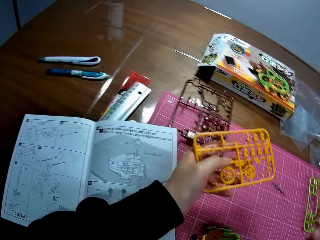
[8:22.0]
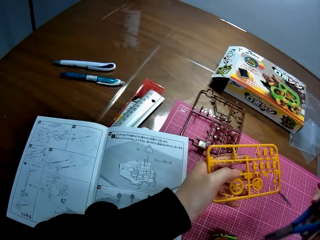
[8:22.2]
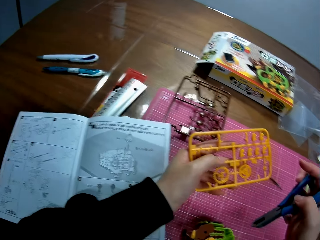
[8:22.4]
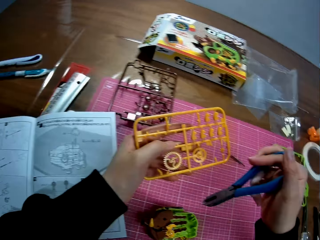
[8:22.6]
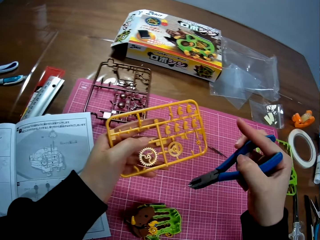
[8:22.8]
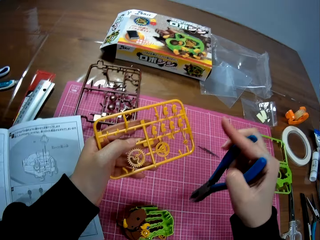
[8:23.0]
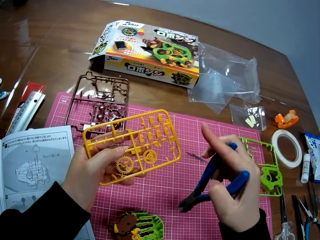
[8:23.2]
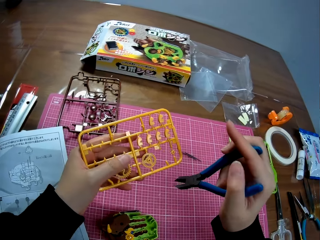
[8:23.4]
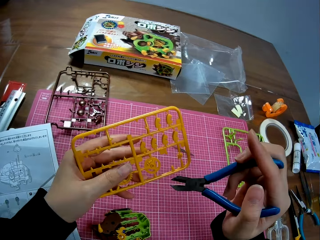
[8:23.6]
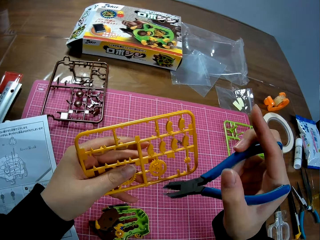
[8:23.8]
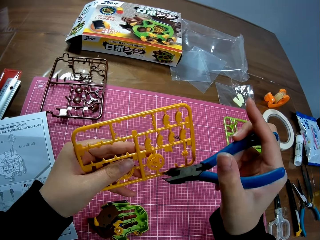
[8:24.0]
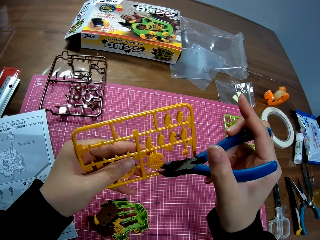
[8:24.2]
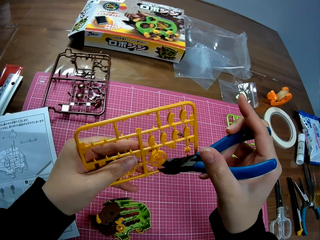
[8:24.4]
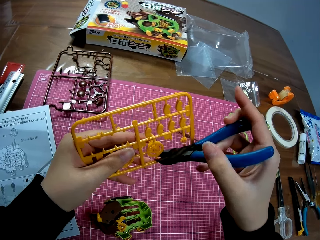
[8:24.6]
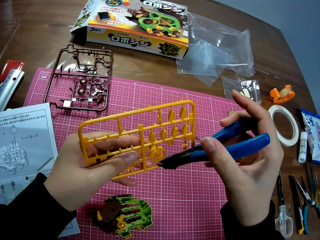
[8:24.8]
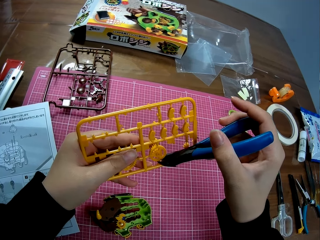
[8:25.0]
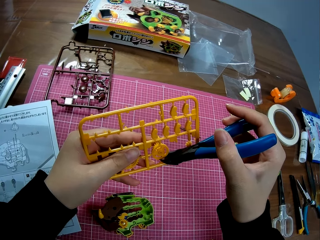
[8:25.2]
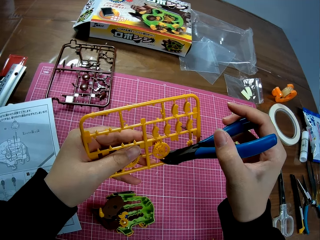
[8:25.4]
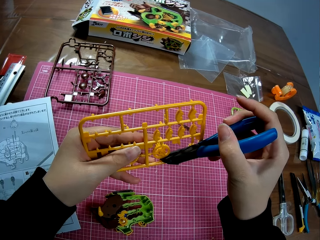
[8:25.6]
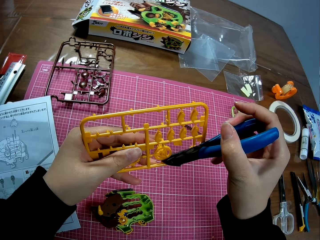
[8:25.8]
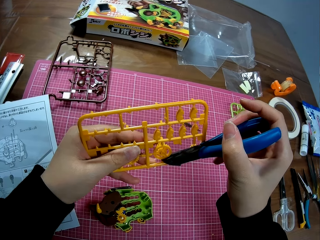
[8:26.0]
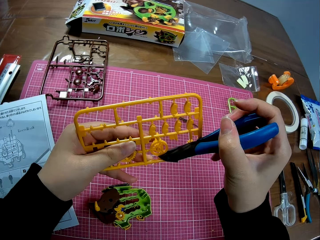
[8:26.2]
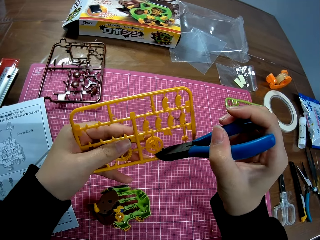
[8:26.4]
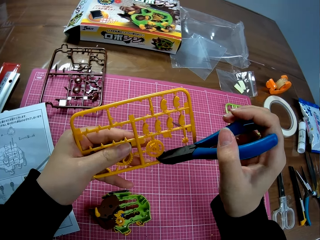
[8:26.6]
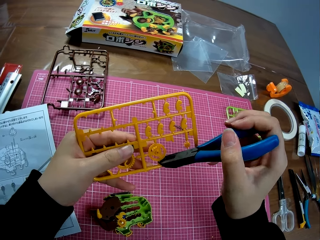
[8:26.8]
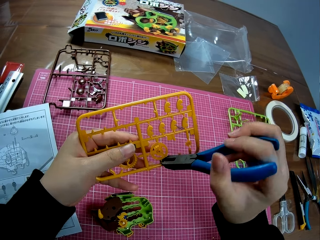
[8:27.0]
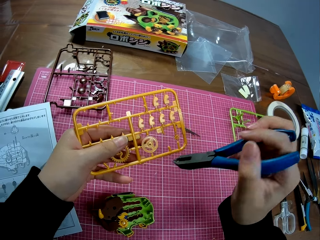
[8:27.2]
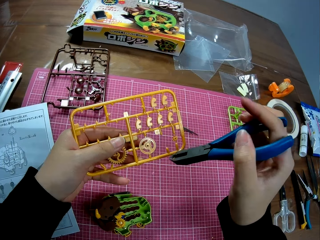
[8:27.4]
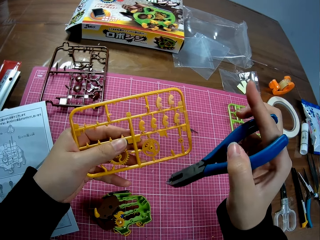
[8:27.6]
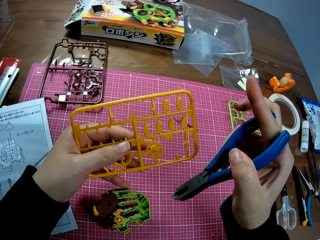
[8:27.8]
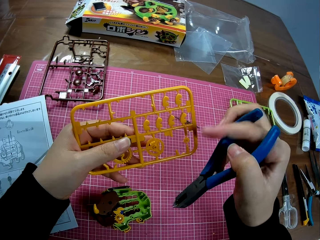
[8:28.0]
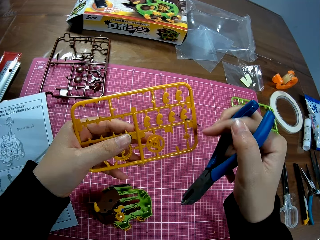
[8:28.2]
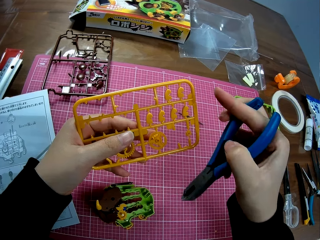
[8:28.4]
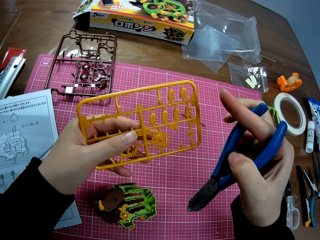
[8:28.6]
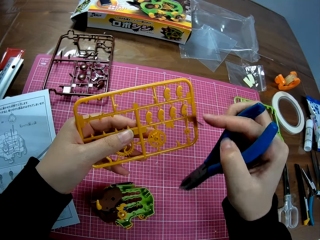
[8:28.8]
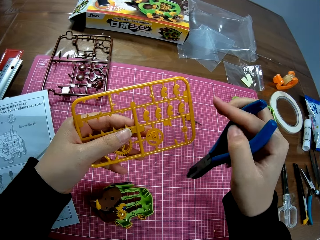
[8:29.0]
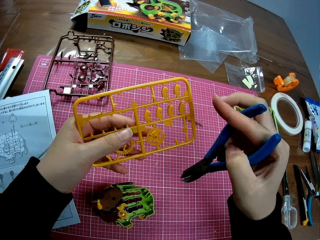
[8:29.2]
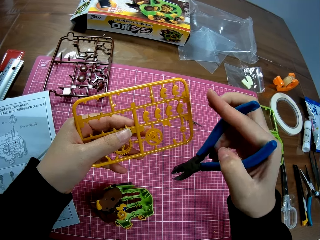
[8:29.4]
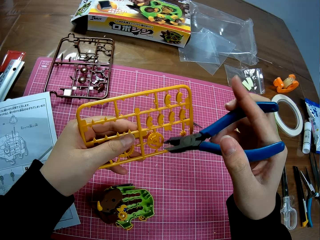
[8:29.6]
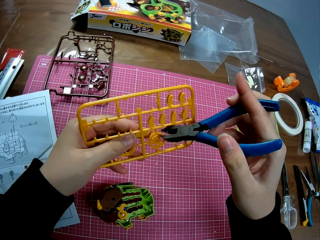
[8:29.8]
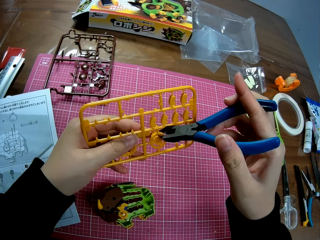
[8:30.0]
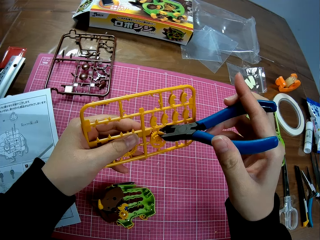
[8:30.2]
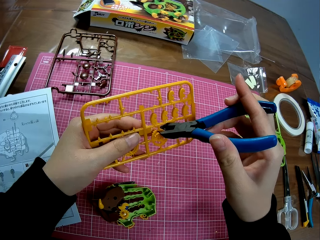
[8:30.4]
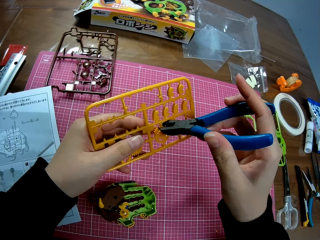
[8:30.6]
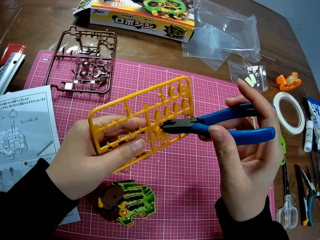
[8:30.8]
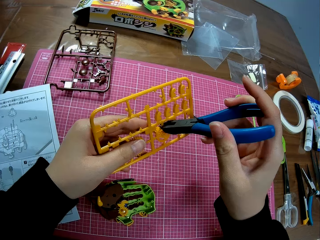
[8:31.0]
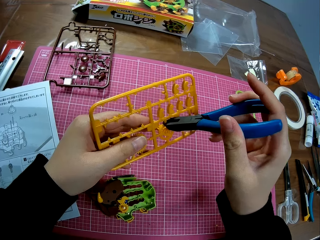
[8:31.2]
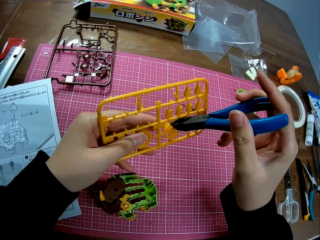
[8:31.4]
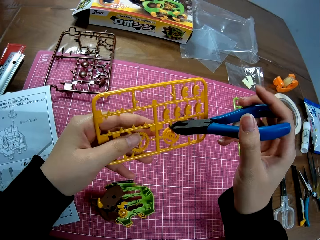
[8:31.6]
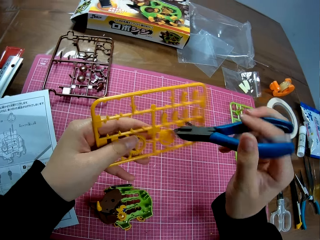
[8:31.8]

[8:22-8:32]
The camera wearer opens the pliers. They detach the plastic piece from the plastic sheet.

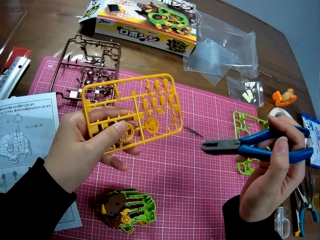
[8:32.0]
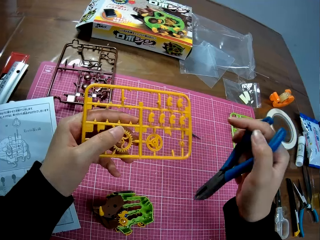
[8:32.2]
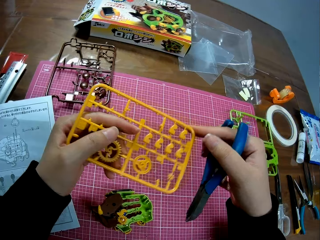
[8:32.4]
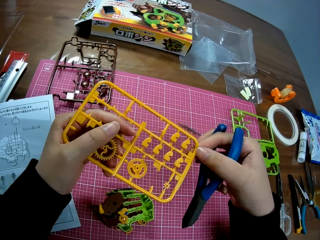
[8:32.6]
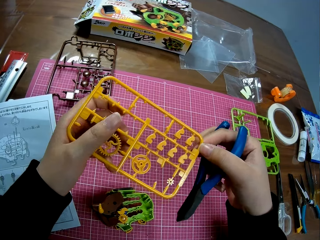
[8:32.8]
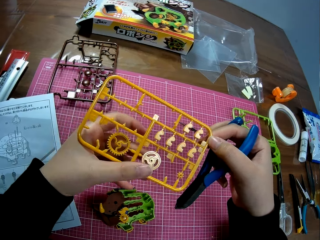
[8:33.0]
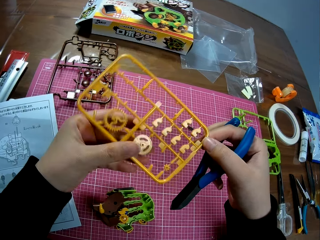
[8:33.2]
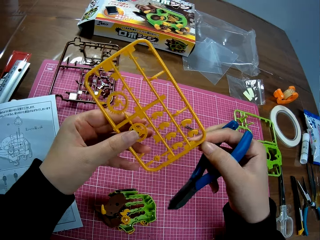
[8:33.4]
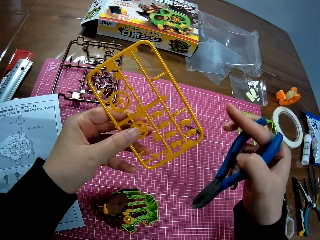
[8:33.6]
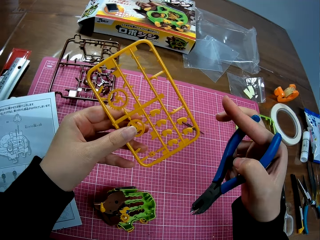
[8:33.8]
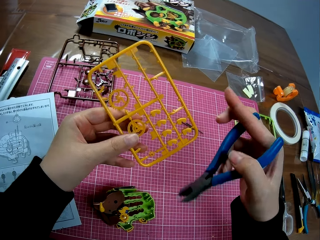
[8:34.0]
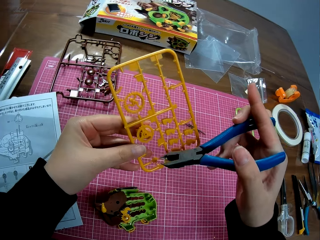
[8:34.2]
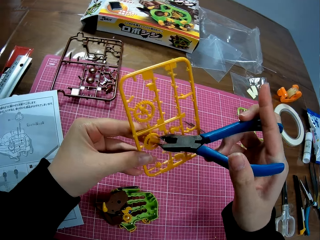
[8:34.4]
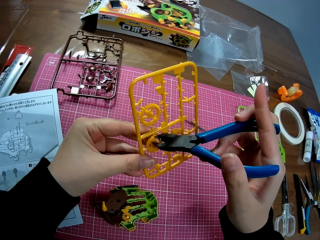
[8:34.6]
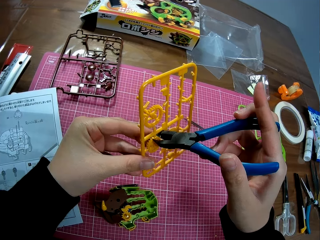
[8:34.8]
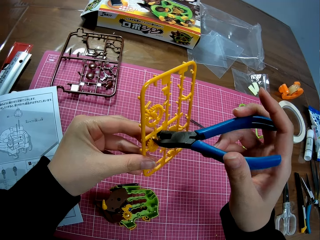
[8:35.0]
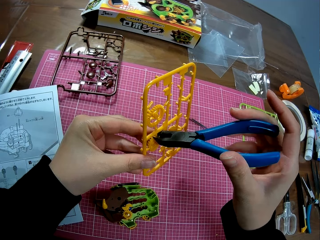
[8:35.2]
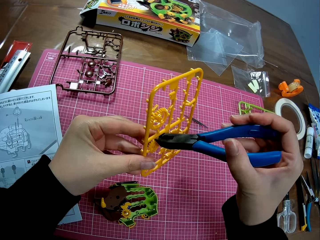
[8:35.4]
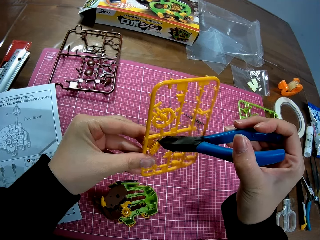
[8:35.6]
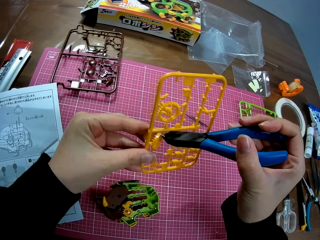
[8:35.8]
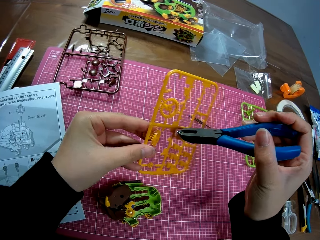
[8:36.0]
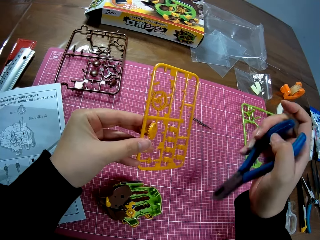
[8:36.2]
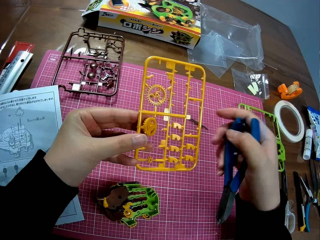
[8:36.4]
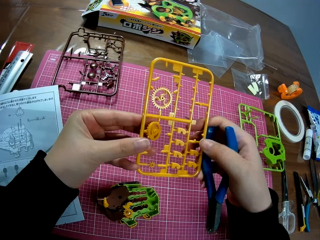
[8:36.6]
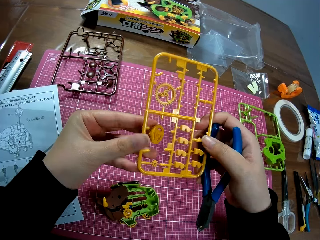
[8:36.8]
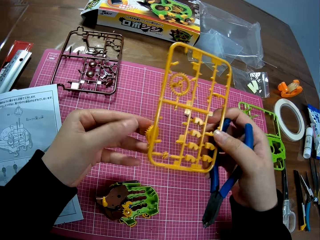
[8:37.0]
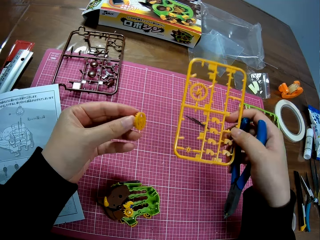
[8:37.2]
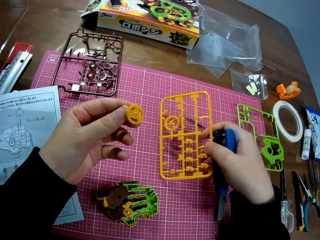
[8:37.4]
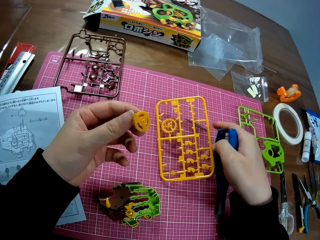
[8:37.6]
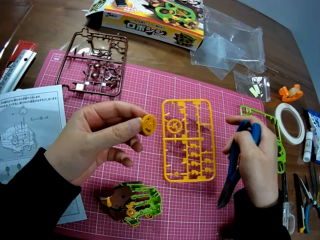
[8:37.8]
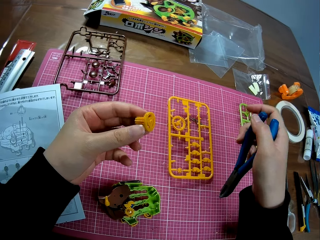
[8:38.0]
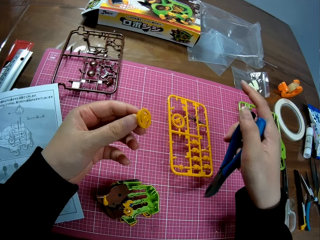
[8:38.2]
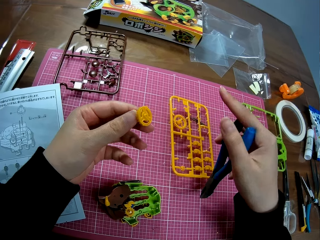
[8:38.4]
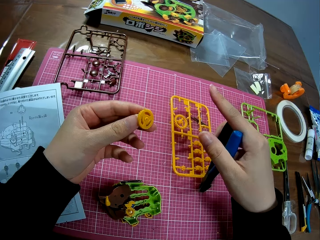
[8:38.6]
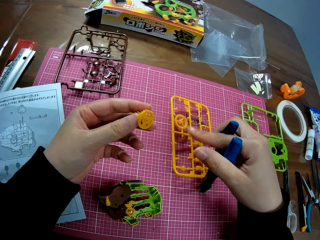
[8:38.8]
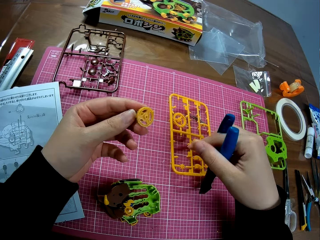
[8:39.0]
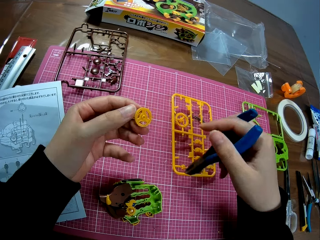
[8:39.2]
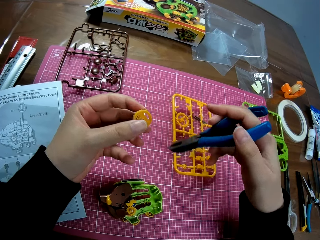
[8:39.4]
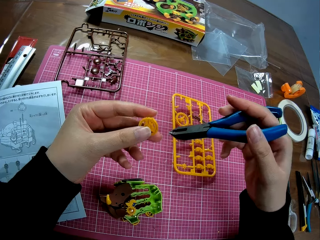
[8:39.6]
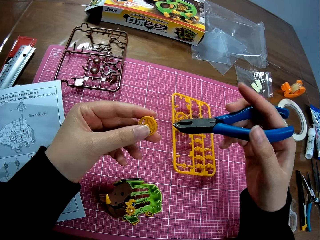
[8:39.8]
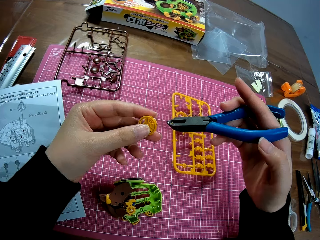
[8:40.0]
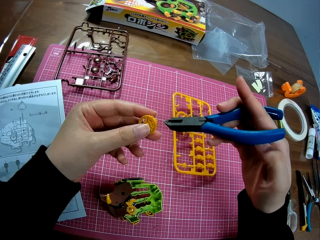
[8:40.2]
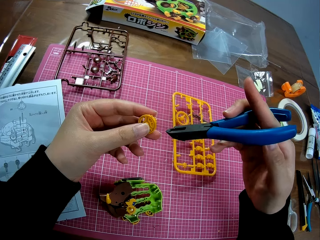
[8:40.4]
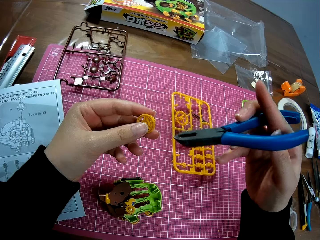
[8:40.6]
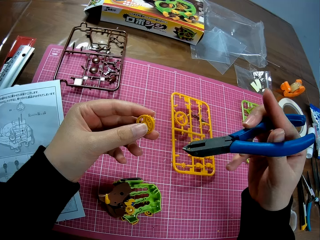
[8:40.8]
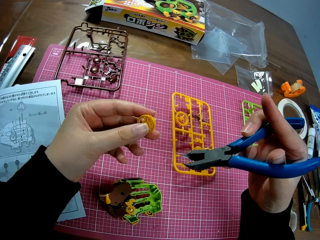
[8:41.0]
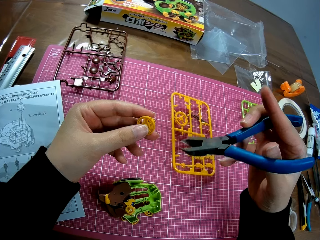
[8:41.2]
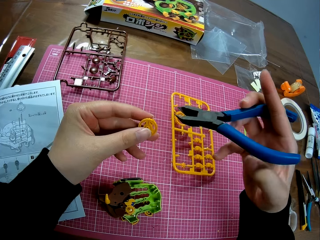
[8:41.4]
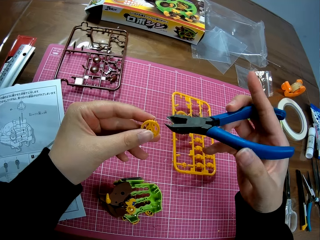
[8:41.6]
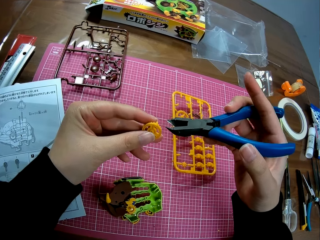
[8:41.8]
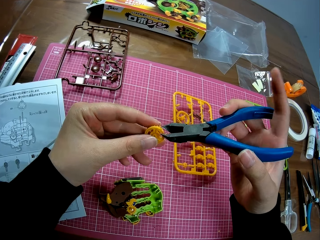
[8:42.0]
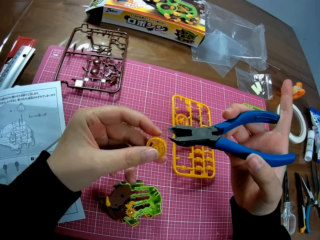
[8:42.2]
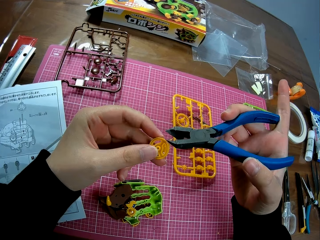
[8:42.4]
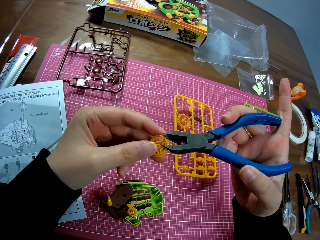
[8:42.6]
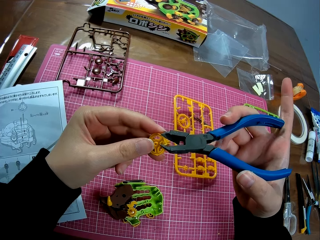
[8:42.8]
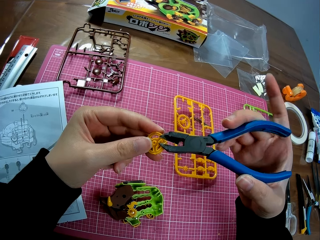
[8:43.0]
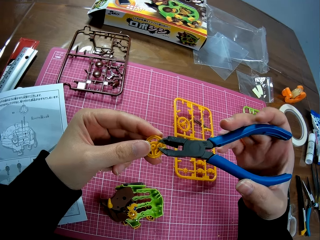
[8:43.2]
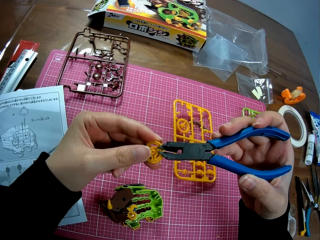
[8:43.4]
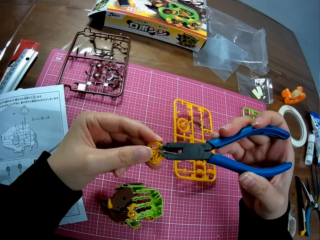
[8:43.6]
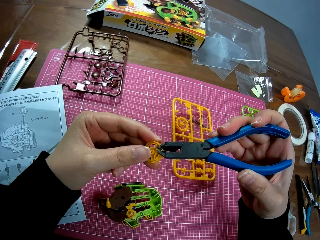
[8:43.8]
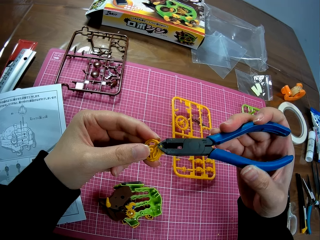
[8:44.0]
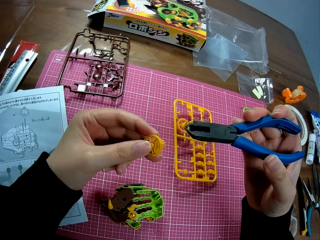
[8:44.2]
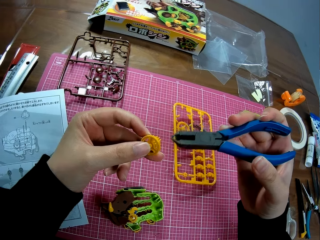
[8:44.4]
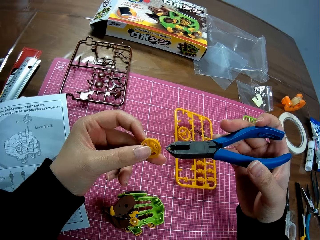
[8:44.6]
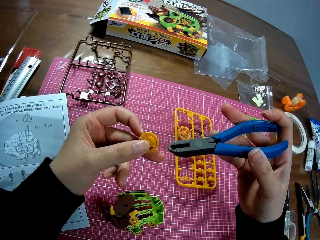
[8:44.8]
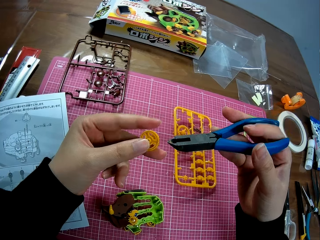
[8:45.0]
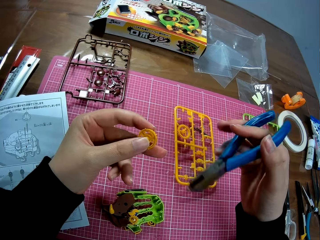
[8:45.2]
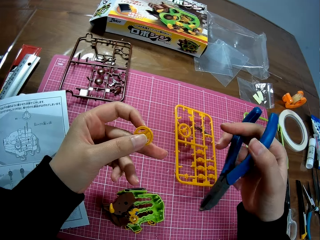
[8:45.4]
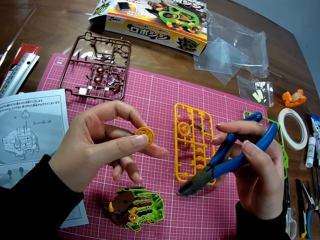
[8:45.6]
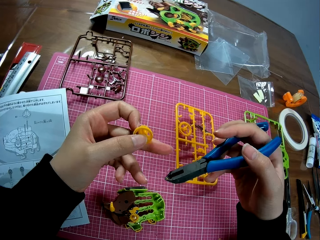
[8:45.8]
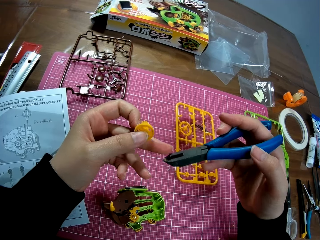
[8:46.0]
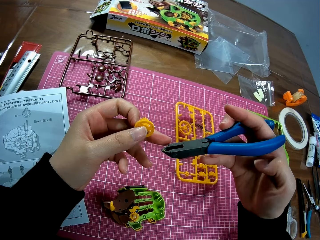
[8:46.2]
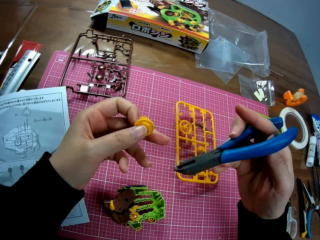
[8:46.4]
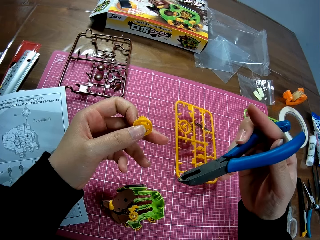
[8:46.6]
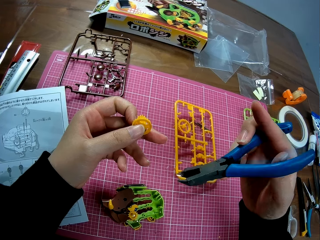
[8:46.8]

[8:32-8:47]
The camera wearer turns the plastic model. He cuts the plastic model pieces. He drops the plastic sheet on the table. He opens the pliers. He cuts the plastic model piece. He adjusts the plastic piece in his hand with the pliers. He opens the pliers.
